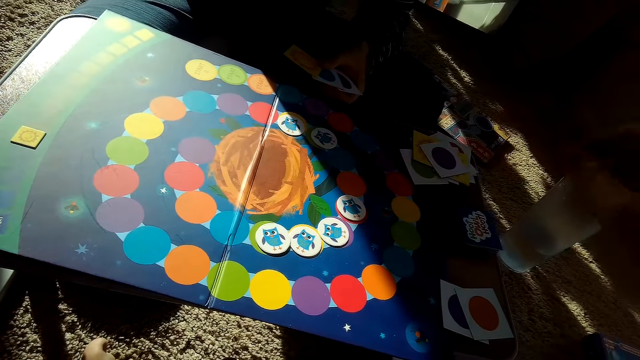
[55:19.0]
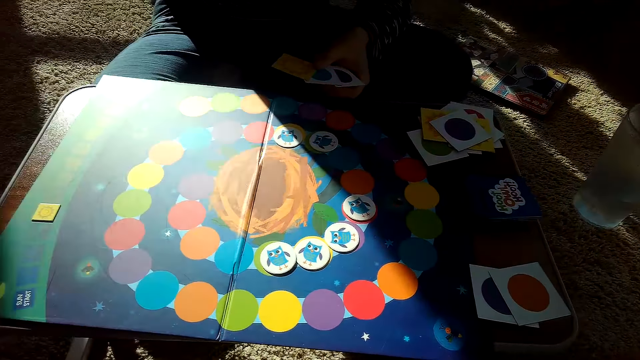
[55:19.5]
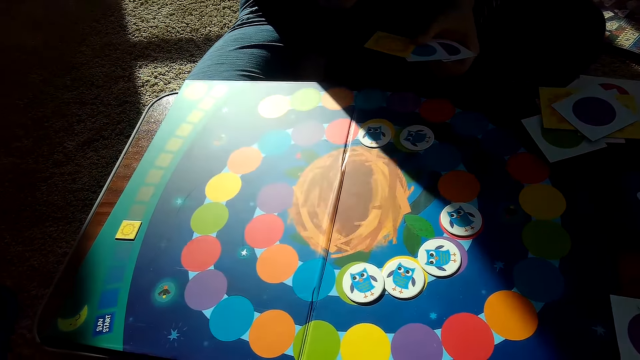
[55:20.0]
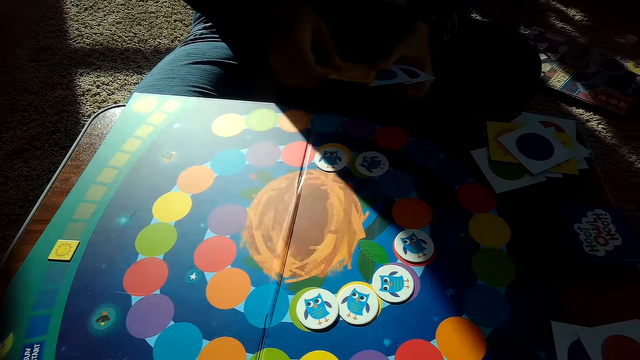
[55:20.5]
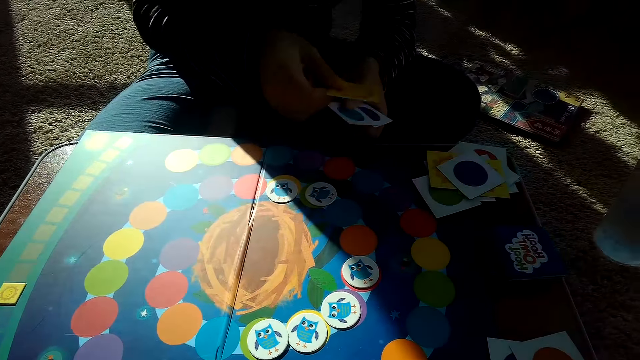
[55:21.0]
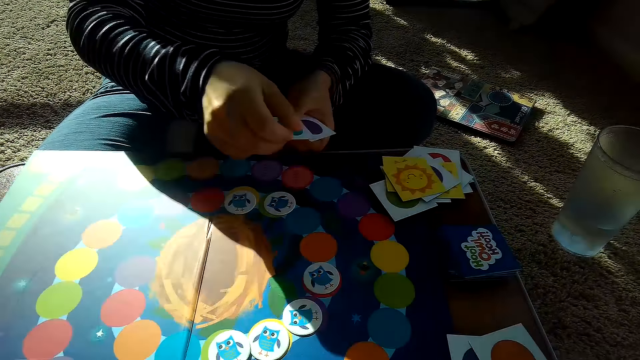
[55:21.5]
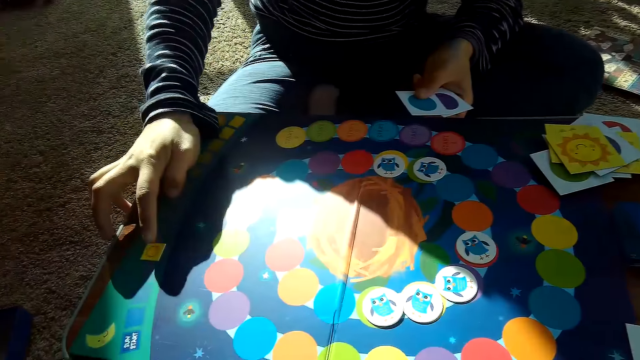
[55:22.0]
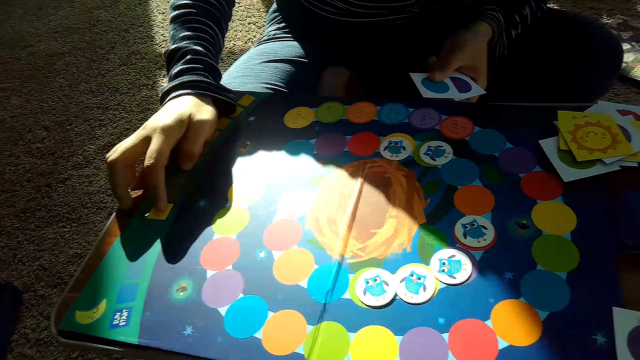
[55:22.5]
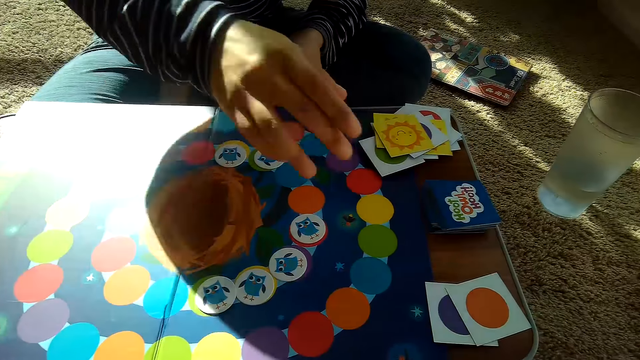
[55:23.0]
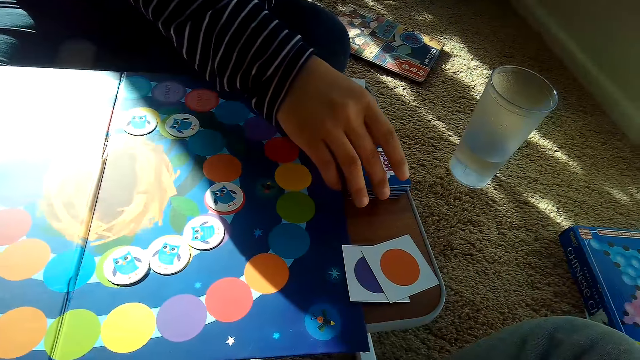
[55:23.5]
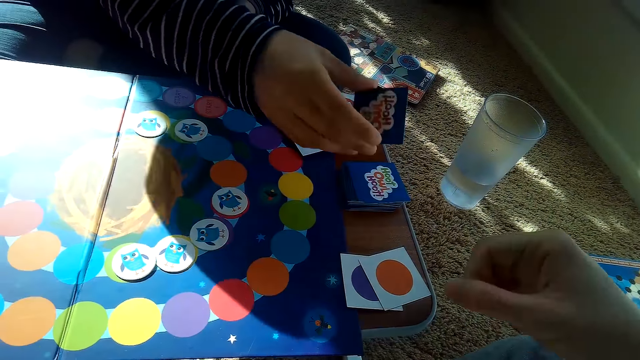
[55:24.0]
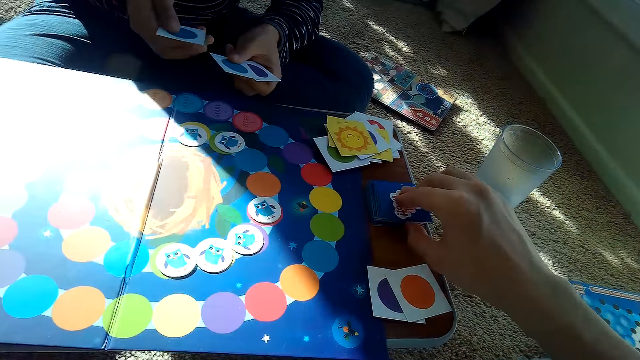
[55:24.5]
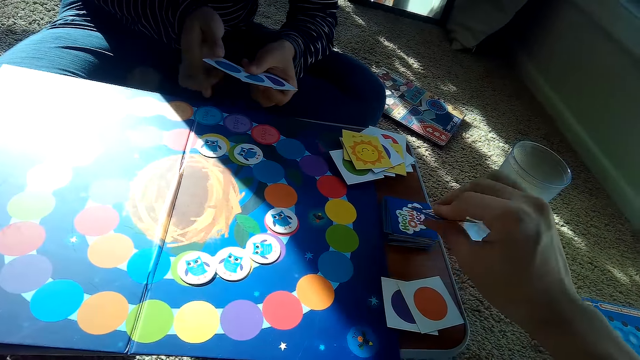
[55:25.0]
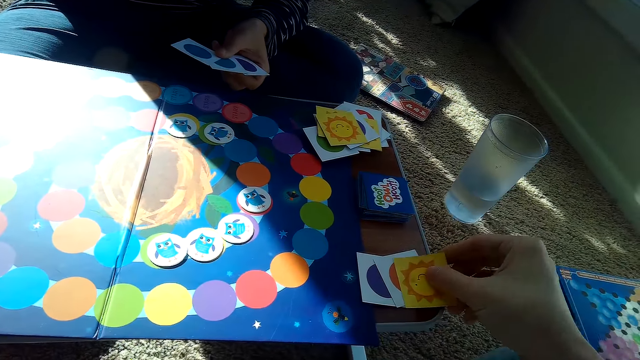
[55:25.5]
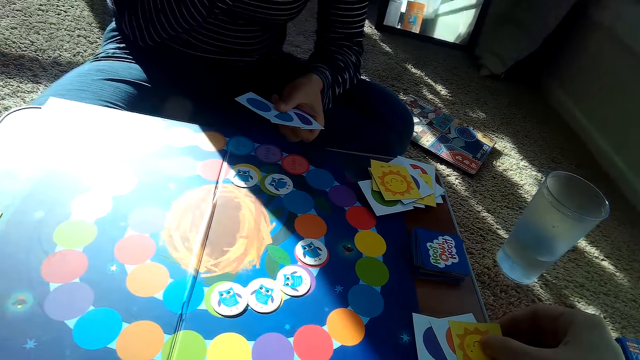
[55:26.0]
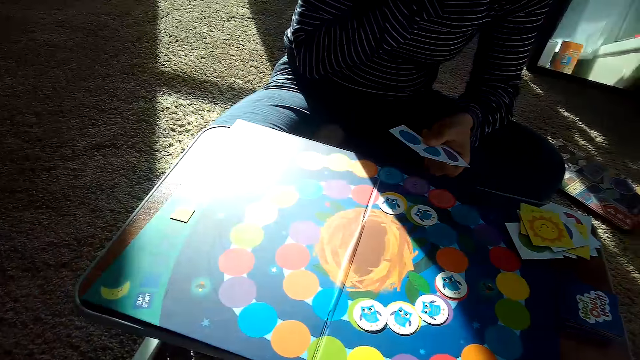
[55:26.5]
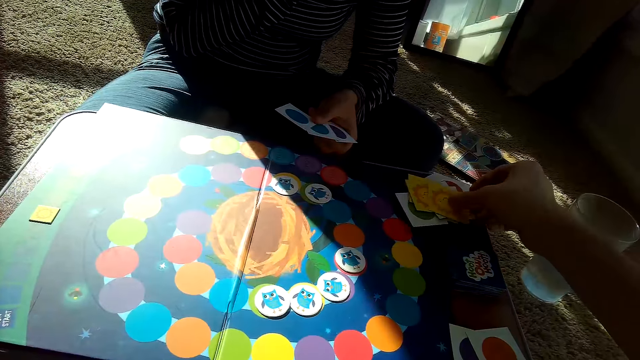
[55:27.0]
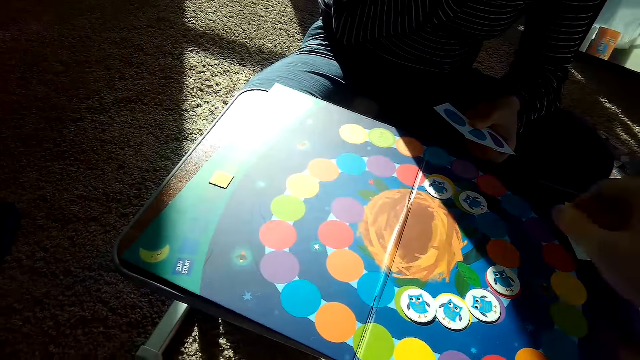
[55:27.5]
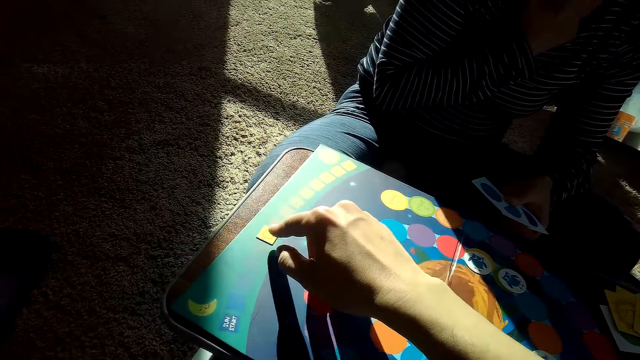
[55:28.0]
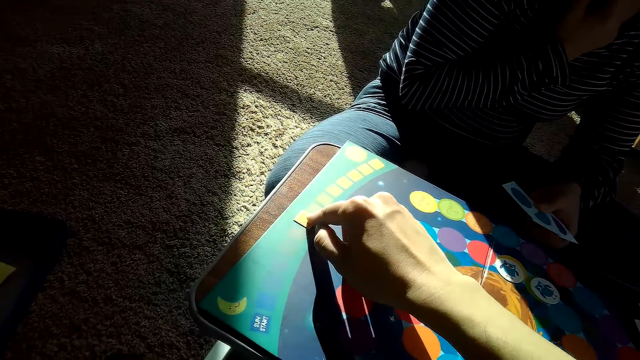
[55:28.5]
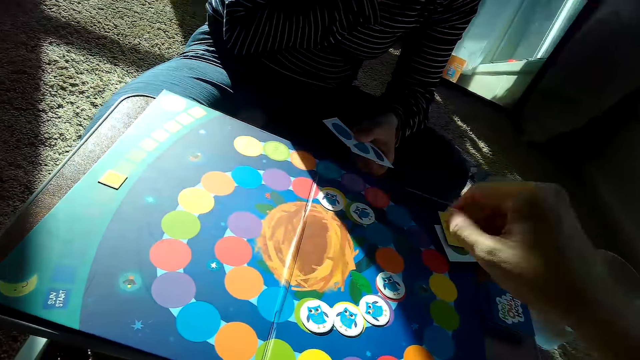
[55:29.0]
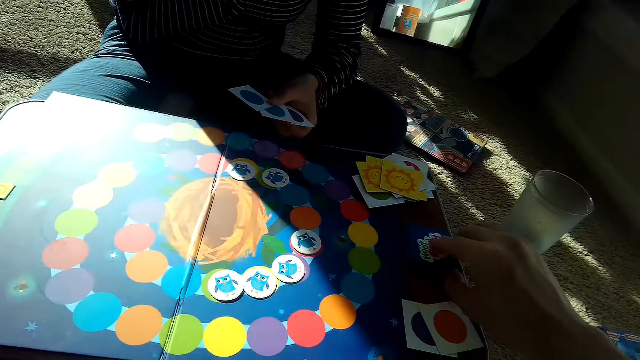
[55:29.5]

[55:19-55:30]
The partner places a card on her stack of cards on the table with her right hand. She moves a chip on the game board with her right hand. She picks a card from the stack of cards on the table with her right hand. The camera wearer picks a card from the stack of cards on the table with his right hand. He places the card on the partner's stack of cards on the table with his right hand. He moves a card on the game board.

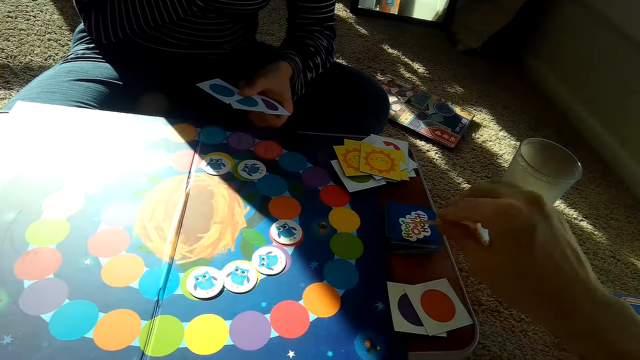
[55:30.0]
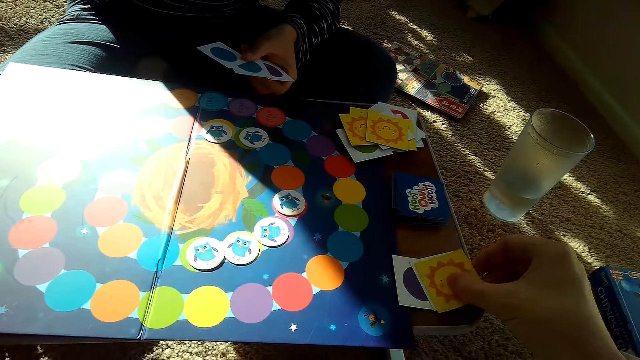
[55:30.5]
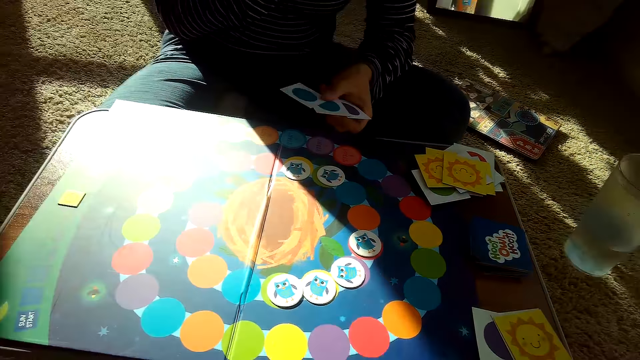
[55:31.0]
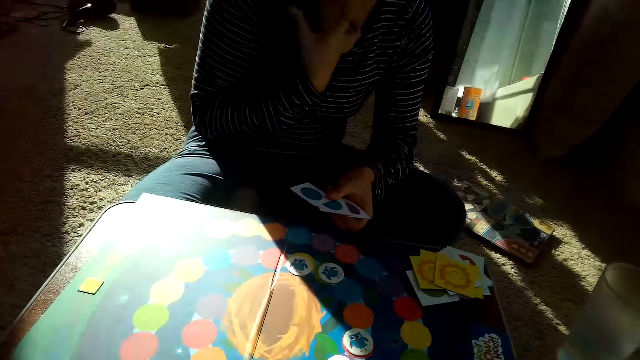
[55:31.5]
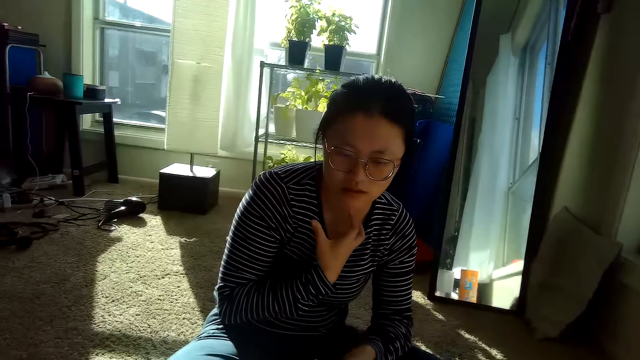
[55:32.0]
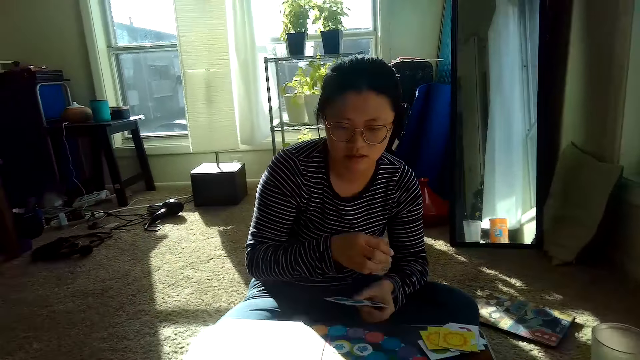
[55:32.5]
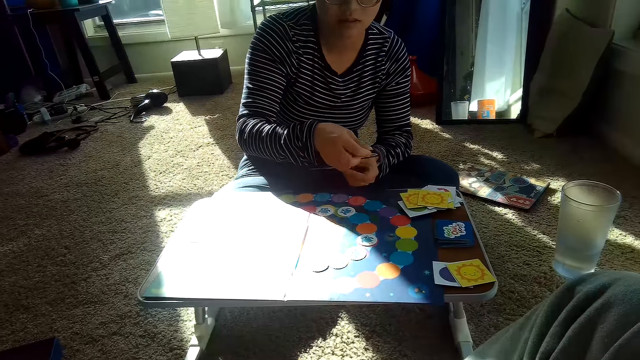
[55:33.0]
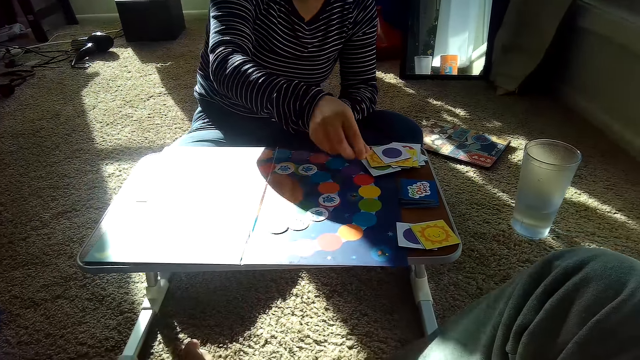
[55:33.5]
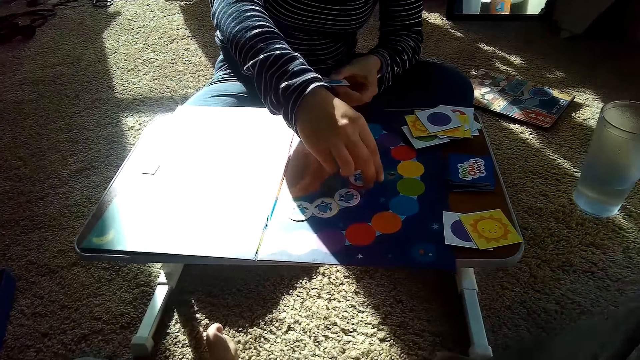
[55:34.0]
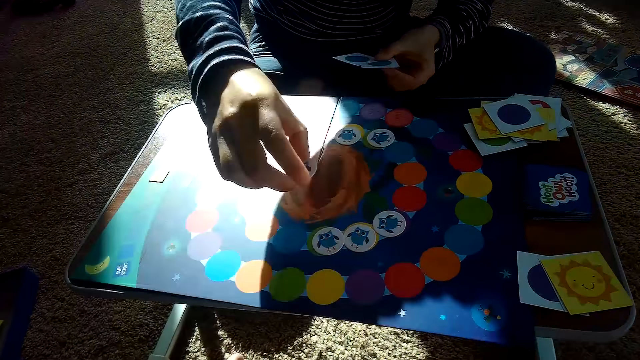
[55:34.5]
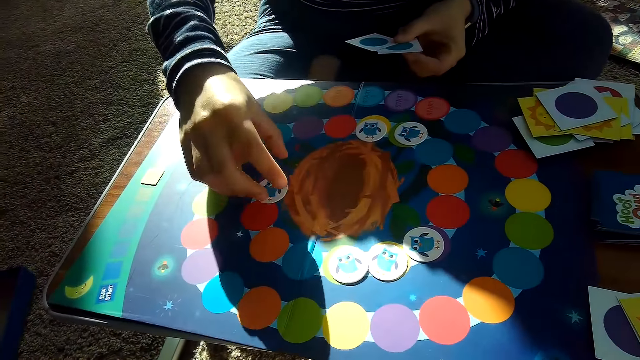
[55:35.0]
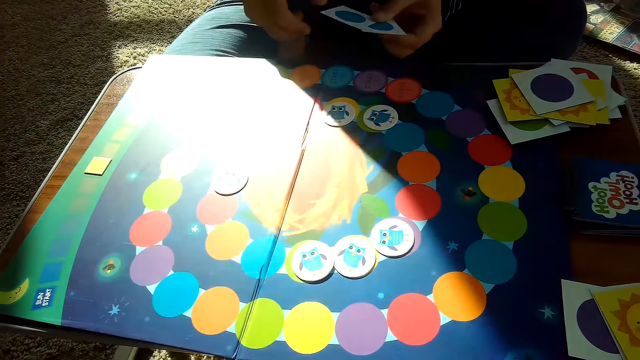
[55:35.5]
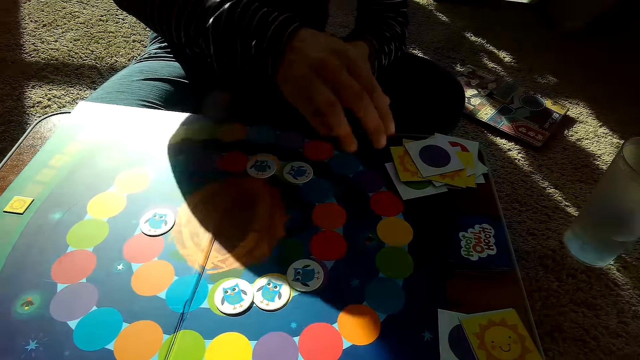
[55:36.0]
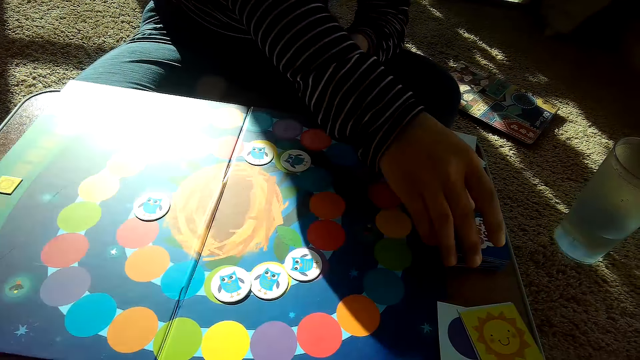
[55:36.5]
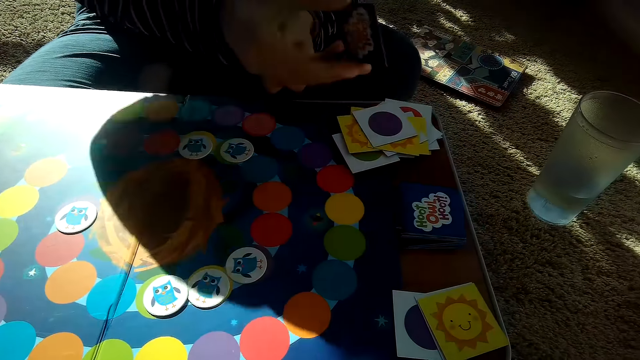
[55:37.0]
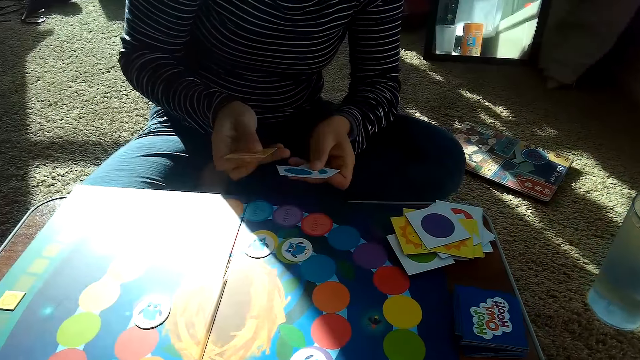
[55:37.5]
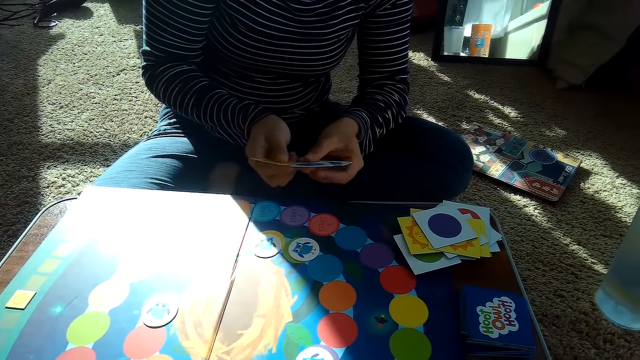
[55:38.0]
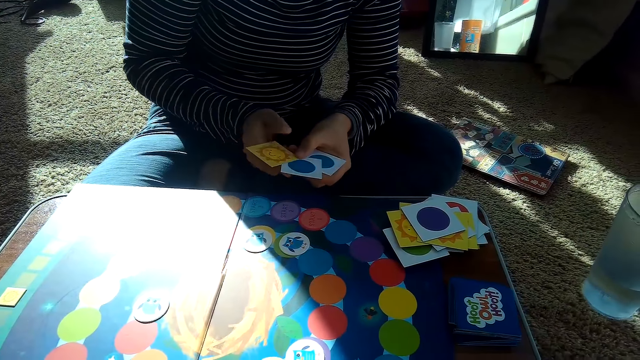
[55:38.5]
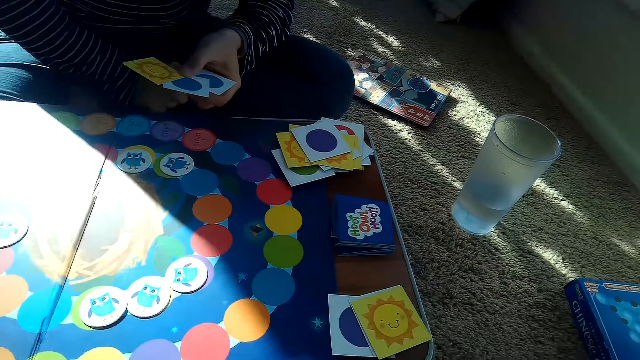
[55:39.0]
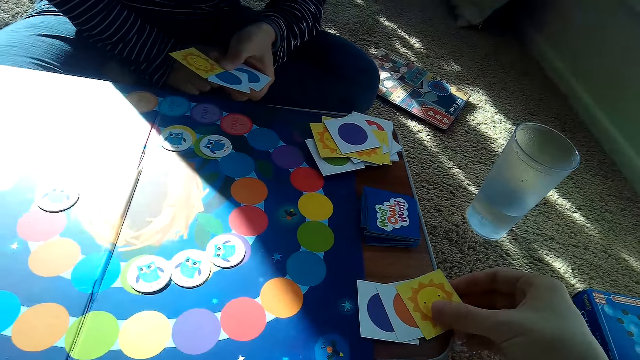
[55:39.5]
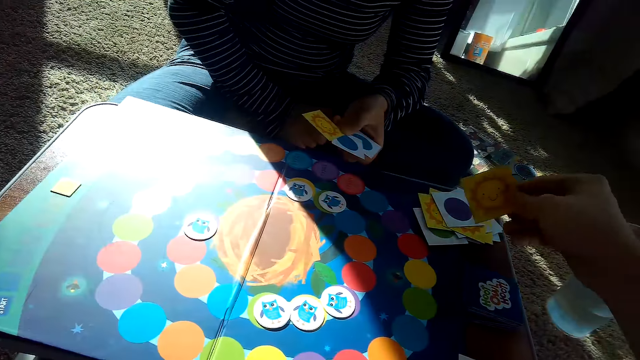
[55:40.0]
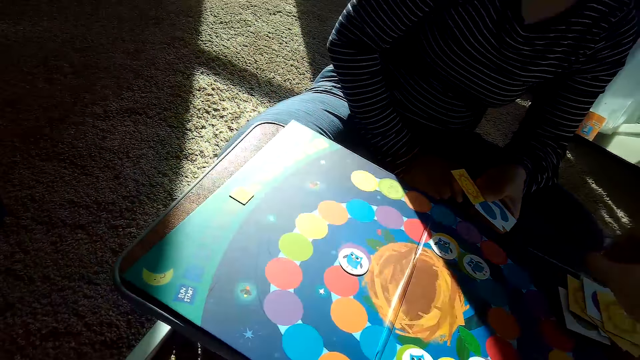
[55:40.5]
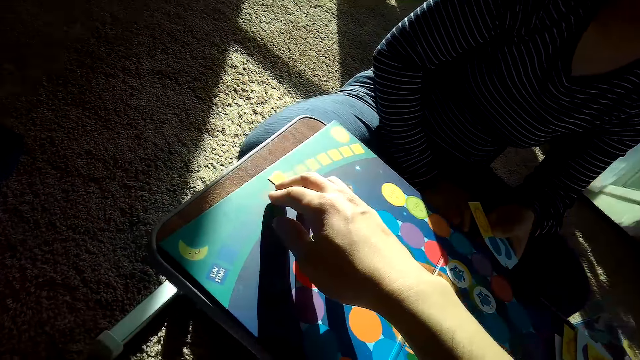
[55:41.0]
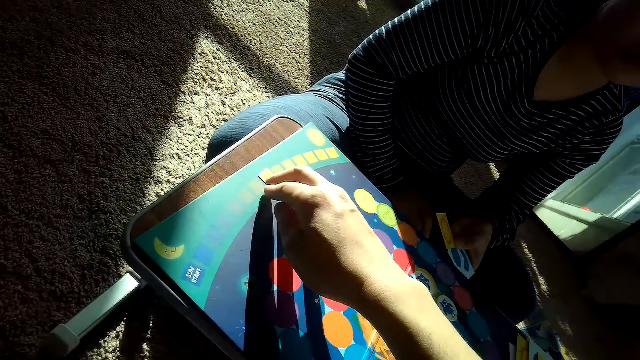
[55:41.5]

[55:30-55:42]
The camera wearer picks a card from the stack of cards on the table with his right hand. He places the card in his right hand on his stack of cards on the table. The partner places a card on her stack of cards on the table with her right hand. She picks a card. She moves a chip on the game board with her right hand. She places the card on the game board. She picks a card from the stack of cards on the table with her right hand. The camera wearer picks a card from the stack of cards on the table with his right hand. He places the card on the partner's stack of cards on the table with his right hand. The partner moves the chip on the game board with her right hand. The camera wearer moves a card.
